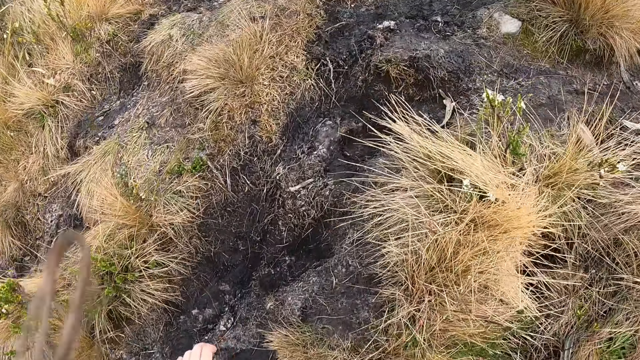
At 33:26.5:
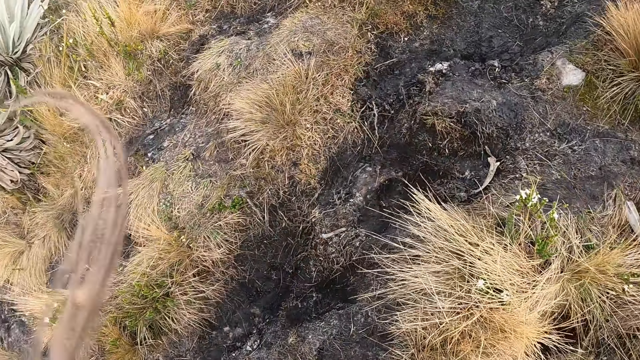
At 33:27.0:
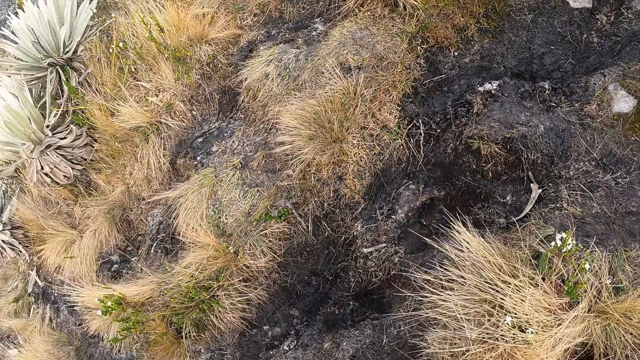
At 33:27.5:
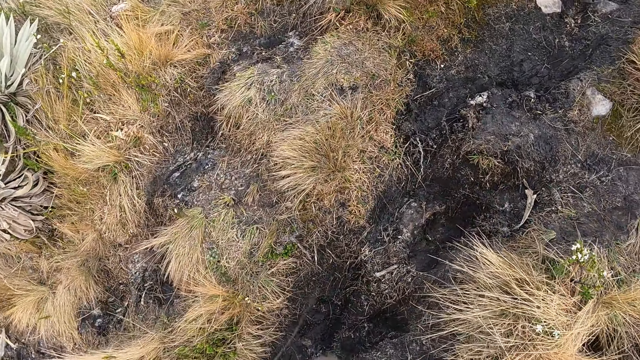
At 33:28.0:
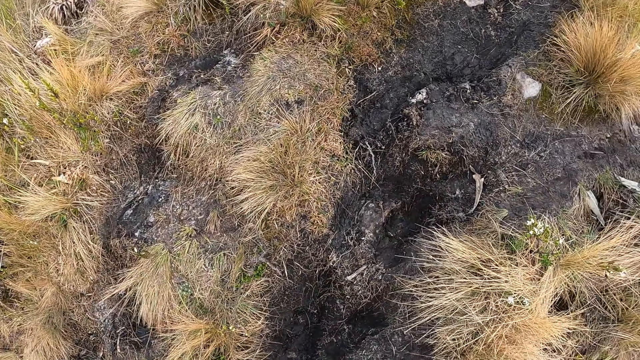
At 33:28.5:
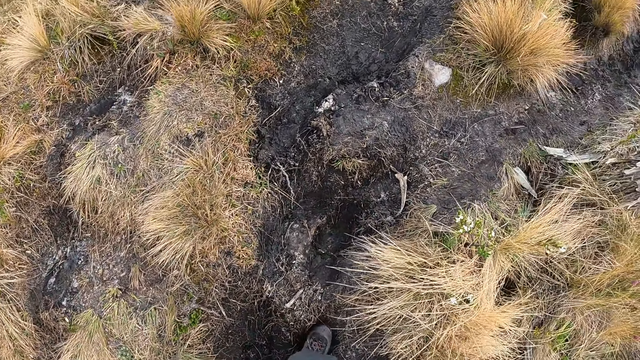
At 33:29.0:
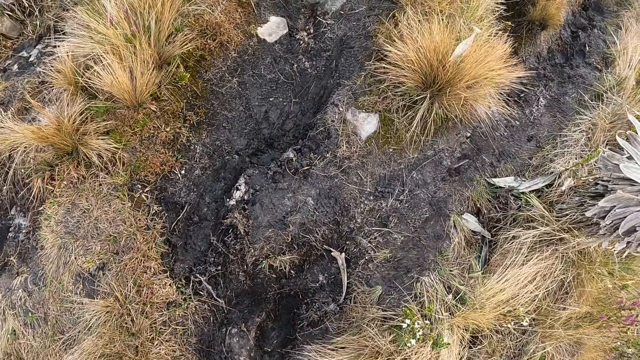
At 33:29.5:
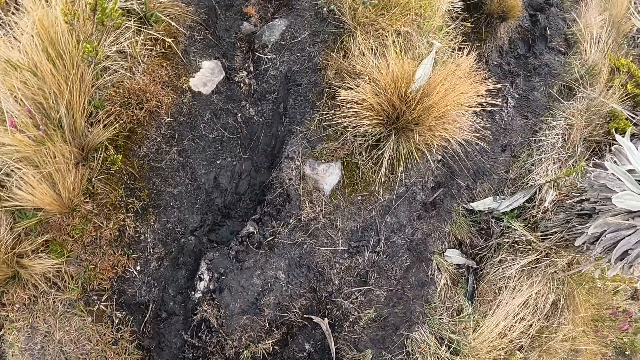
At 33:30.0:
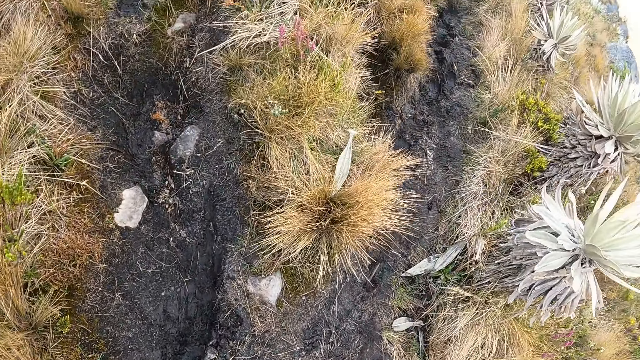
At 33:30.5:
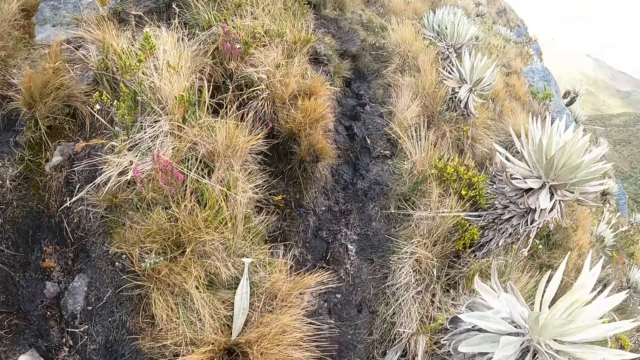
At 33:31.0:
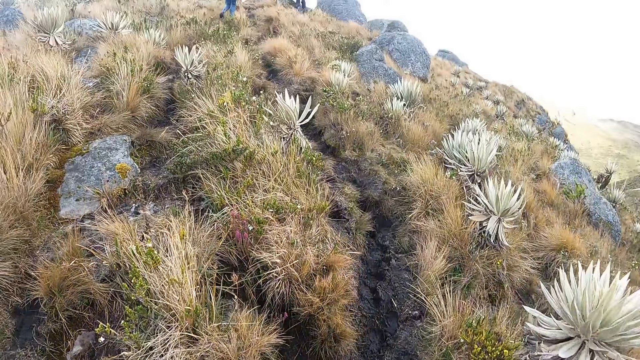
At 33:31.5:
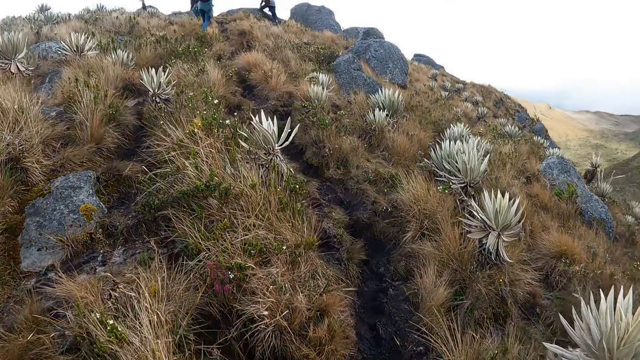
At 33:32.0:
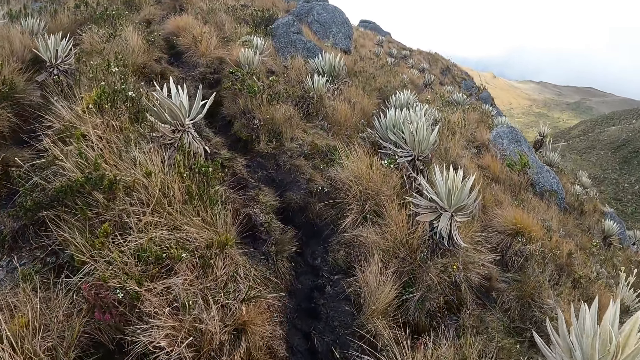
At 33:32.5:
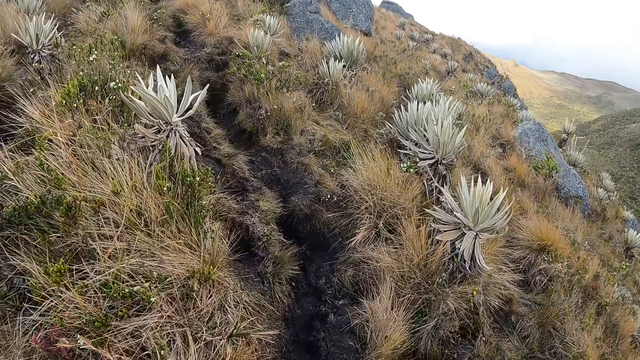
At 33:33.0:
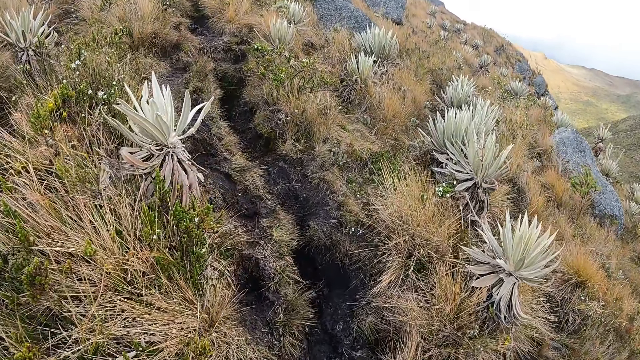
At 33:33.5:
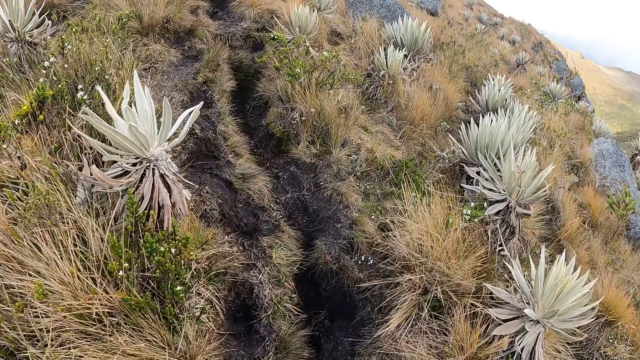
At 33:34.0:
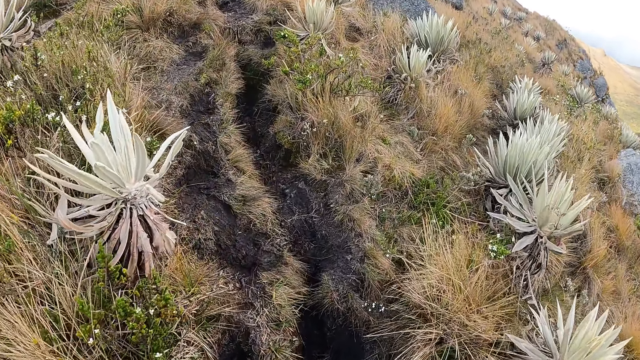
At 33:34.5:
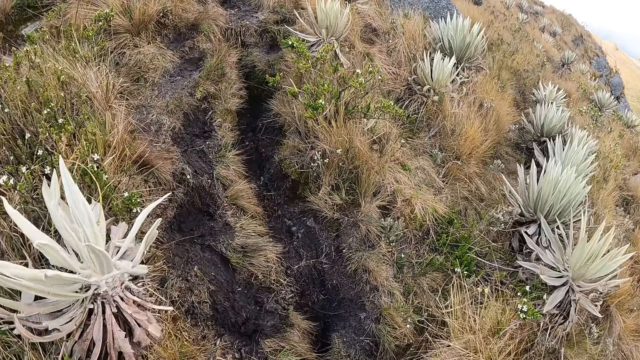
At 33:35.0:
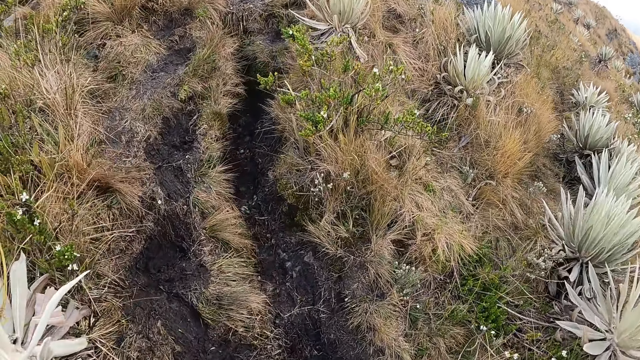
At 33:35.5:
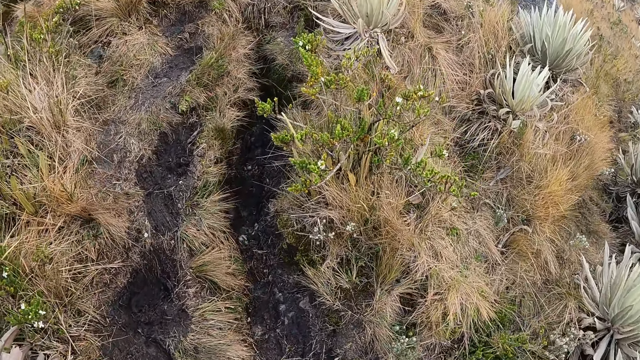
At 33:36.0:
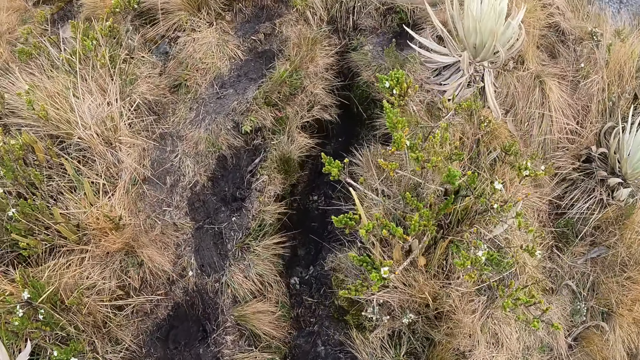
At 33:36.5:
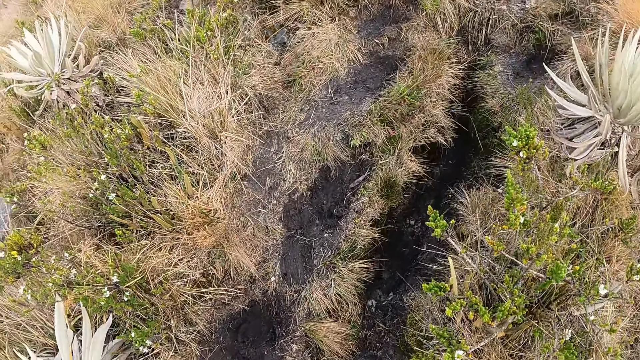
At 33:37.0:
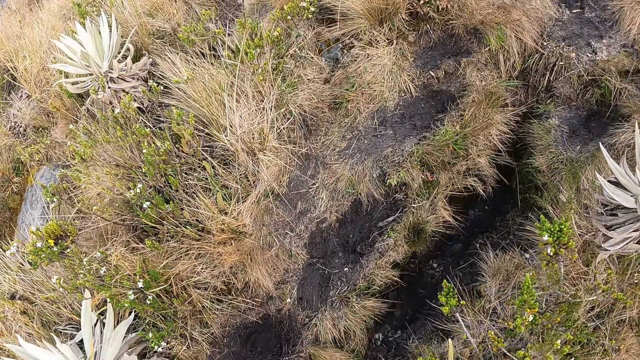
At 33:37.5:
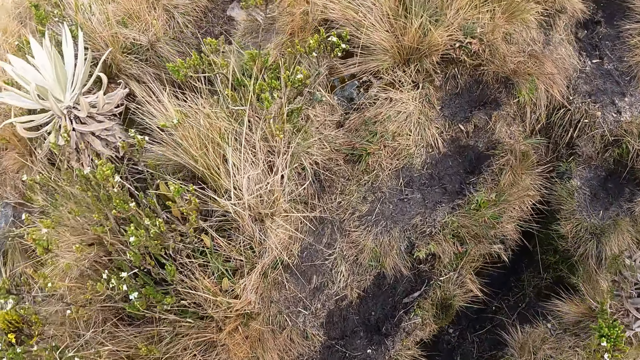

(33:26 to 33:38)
The camera wearer climbs a mountain.

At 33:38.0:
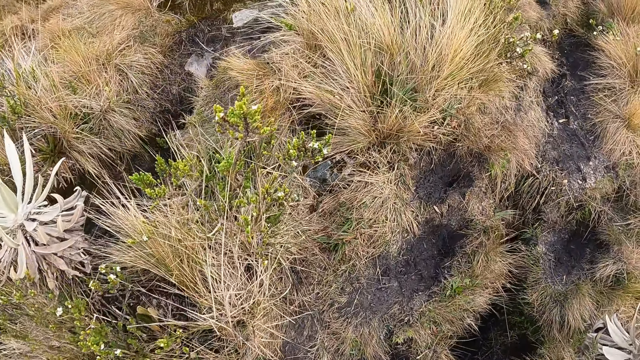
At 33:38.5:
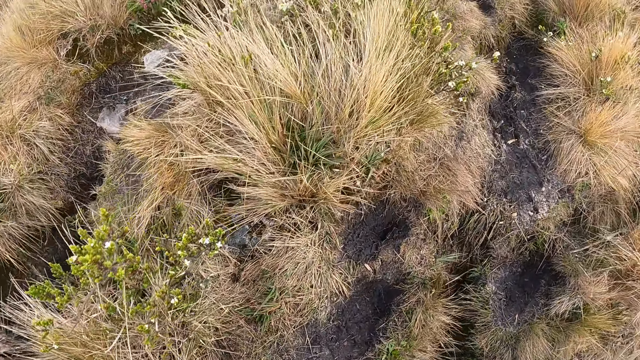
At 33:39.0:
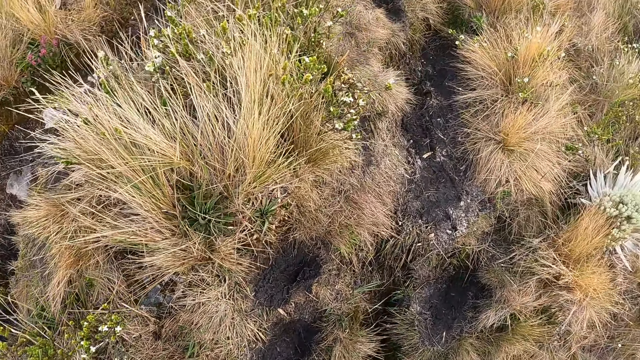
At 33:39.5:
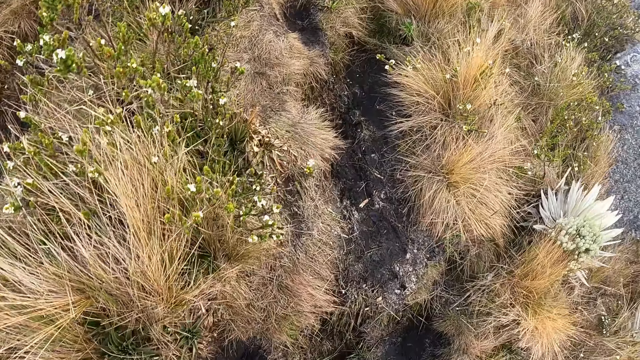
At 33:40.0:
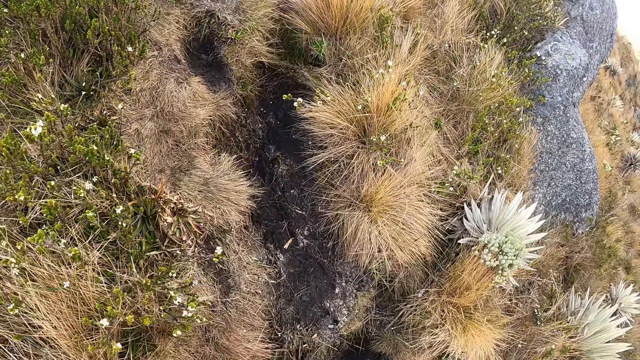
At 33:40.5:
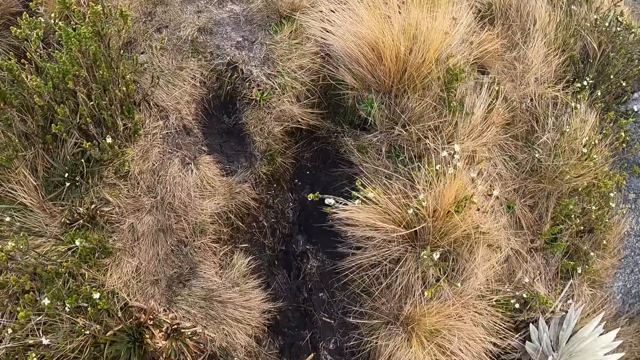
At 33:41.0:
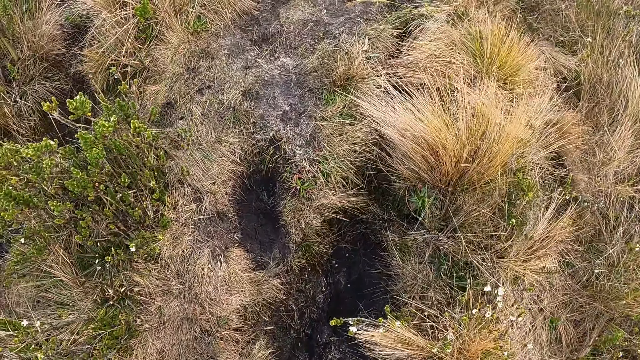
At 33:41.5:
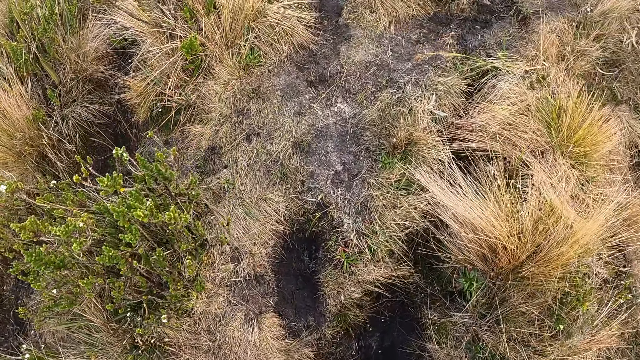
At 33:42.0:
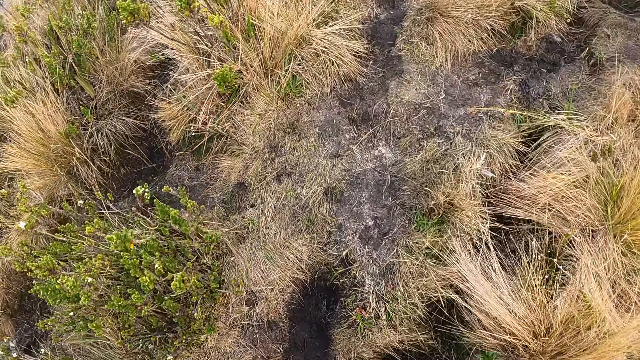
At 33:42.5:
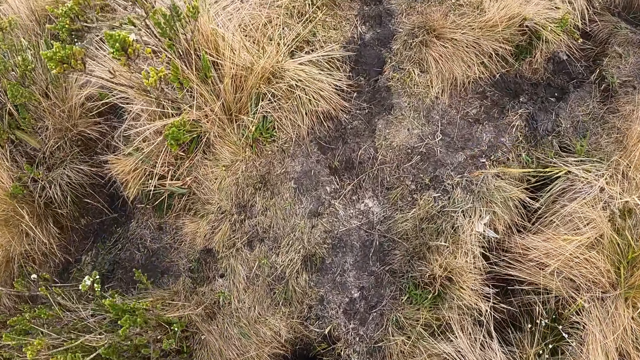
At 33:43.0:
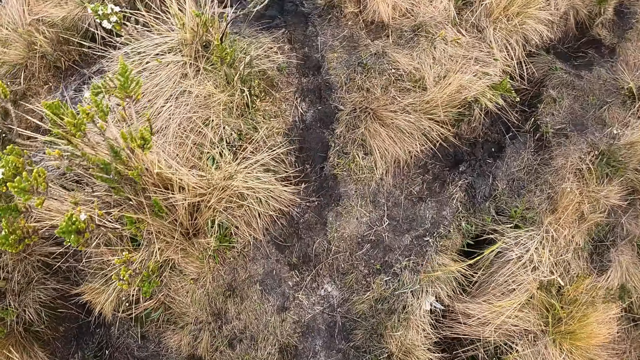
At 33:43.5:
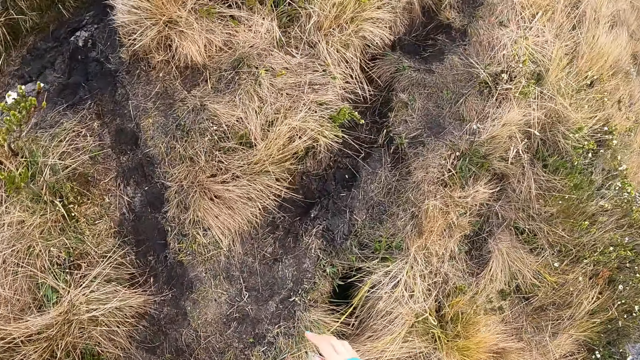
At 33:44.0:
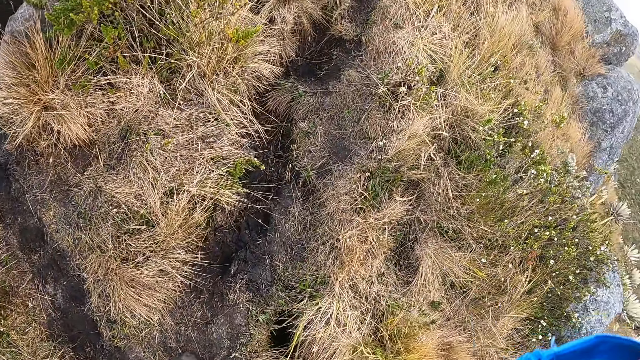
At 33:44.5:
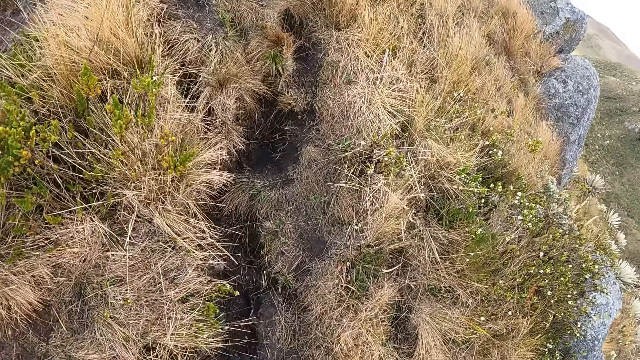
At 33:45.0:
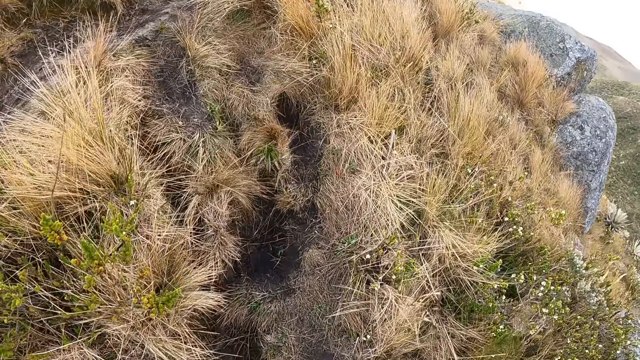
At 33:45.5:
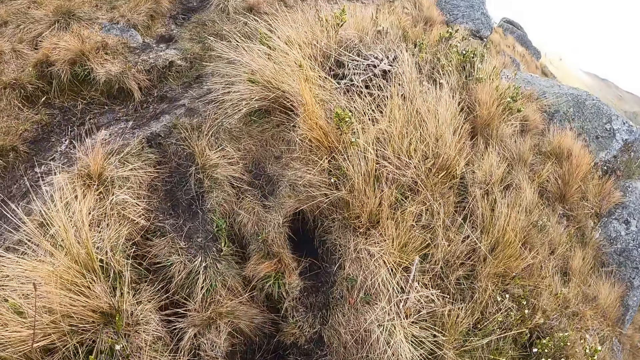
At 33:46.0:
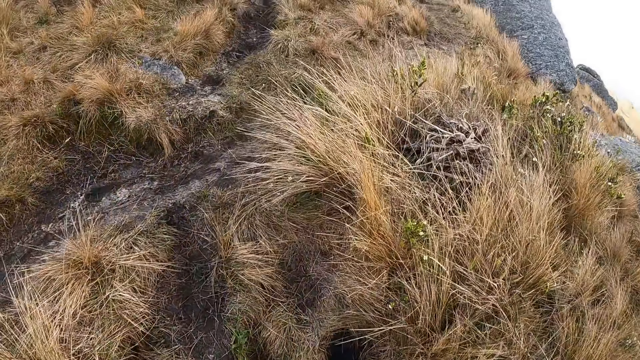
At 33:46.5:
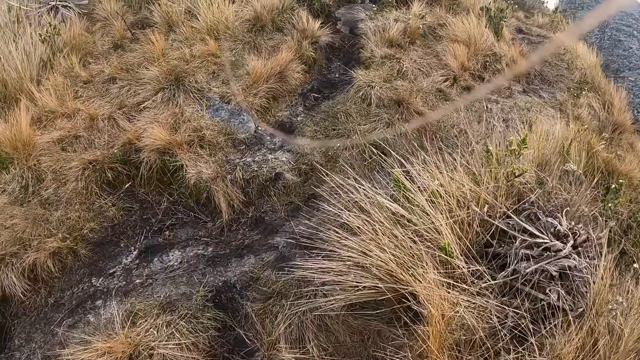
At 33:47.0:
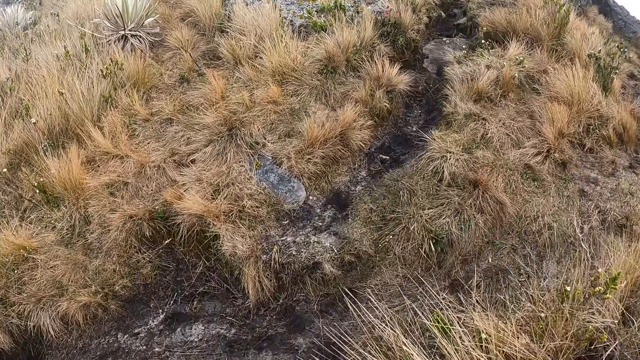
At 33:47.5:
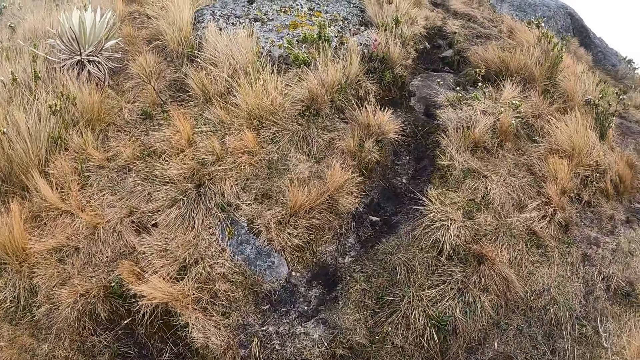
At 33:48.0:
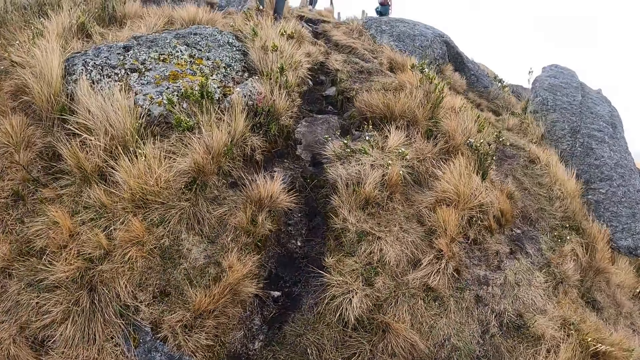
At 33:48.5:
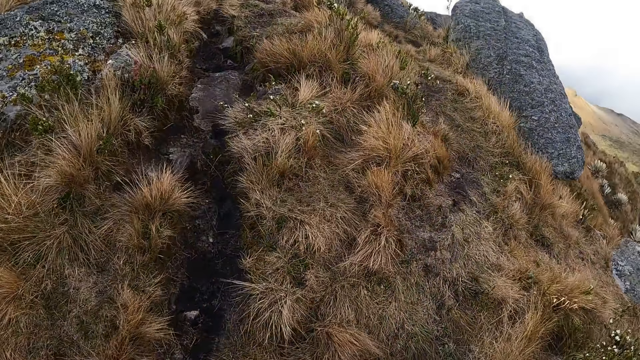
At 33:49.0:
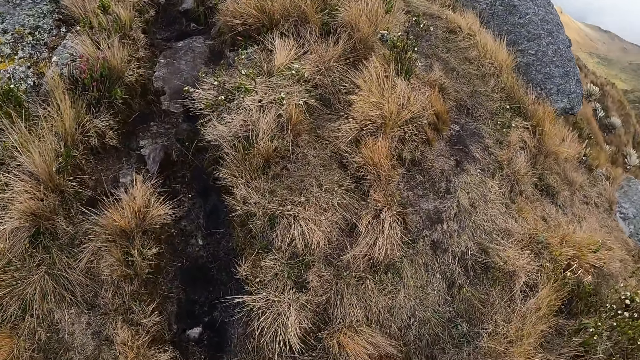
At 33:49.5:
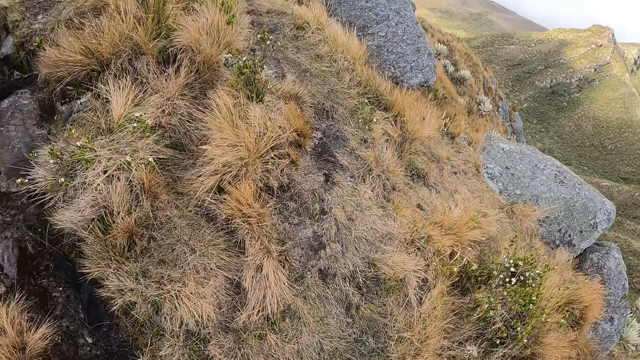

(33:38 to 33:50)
The camera wearer straightens the hair. They climb a mountain.
